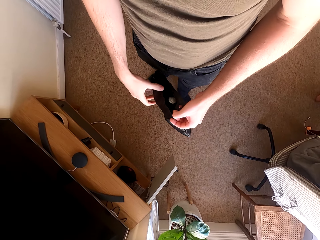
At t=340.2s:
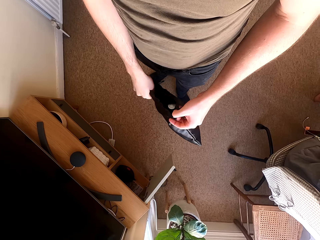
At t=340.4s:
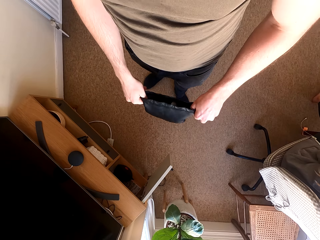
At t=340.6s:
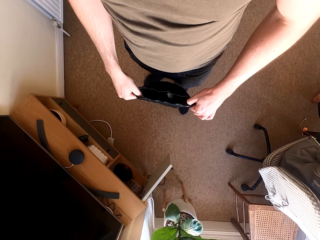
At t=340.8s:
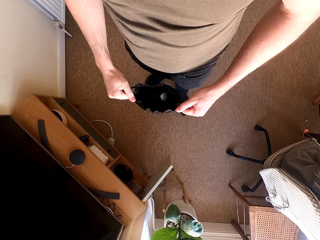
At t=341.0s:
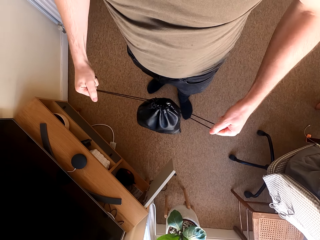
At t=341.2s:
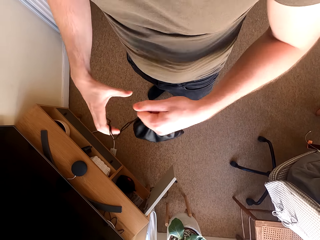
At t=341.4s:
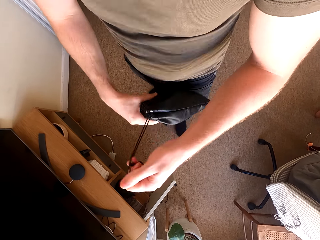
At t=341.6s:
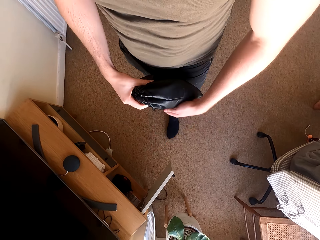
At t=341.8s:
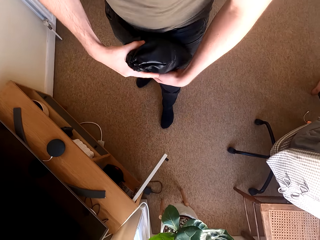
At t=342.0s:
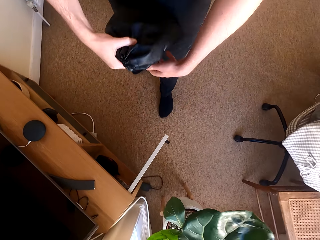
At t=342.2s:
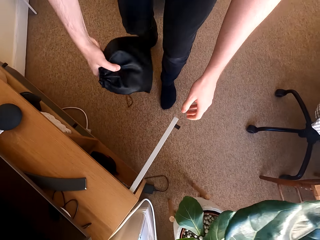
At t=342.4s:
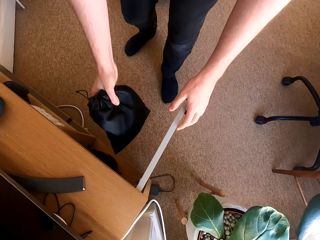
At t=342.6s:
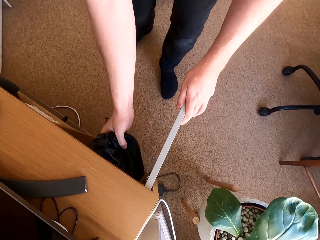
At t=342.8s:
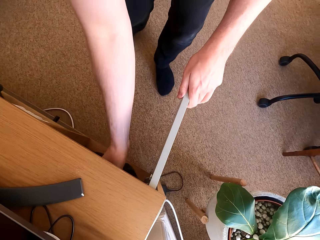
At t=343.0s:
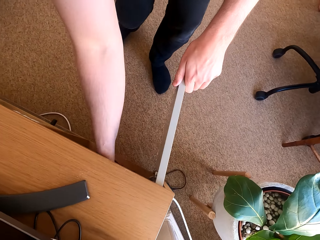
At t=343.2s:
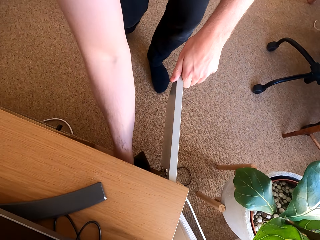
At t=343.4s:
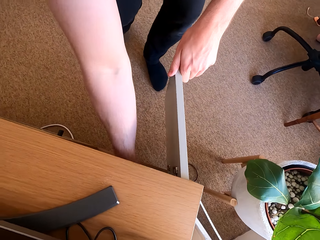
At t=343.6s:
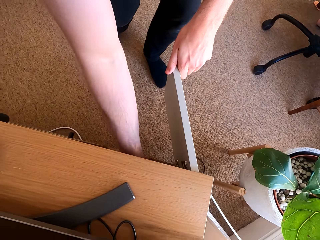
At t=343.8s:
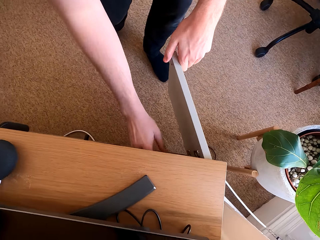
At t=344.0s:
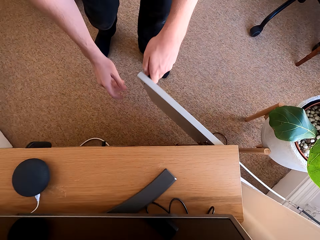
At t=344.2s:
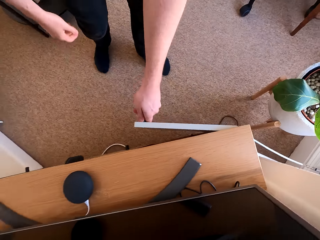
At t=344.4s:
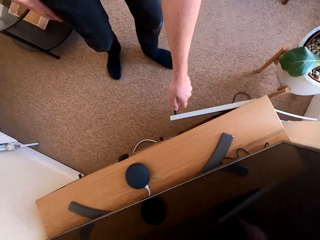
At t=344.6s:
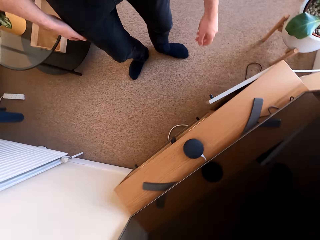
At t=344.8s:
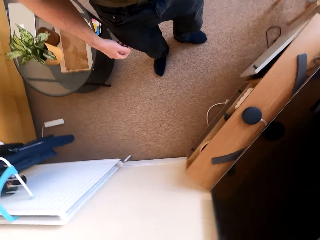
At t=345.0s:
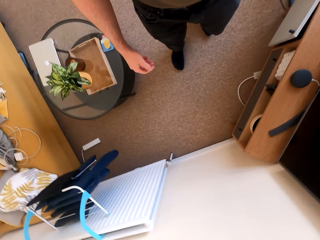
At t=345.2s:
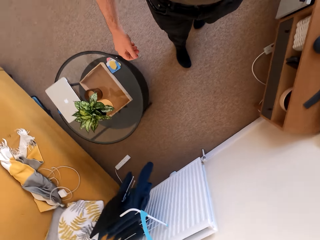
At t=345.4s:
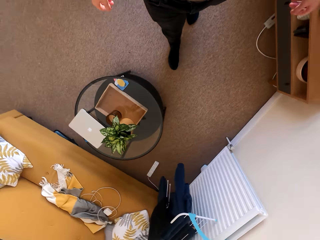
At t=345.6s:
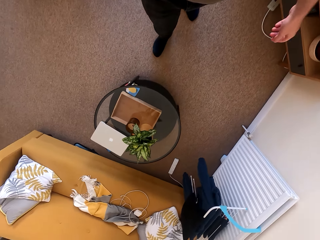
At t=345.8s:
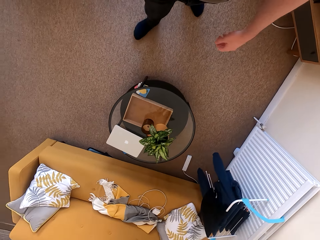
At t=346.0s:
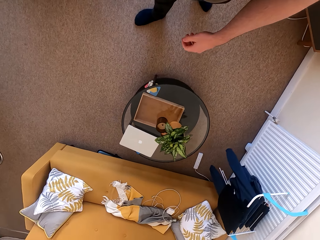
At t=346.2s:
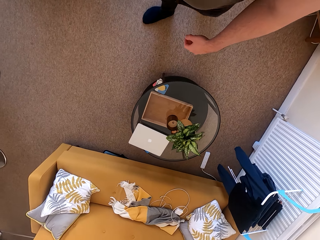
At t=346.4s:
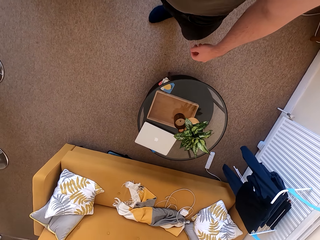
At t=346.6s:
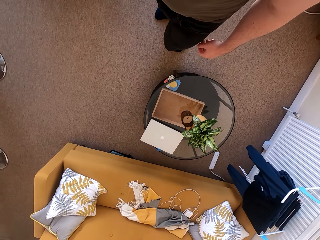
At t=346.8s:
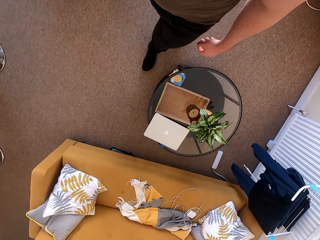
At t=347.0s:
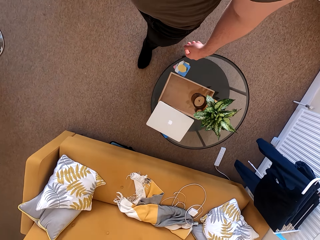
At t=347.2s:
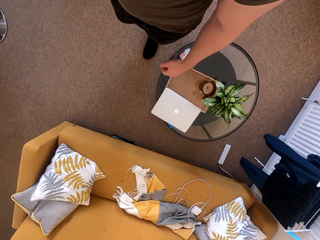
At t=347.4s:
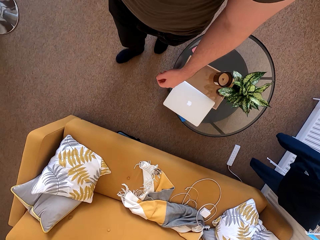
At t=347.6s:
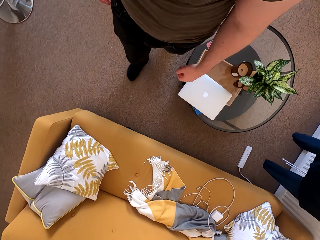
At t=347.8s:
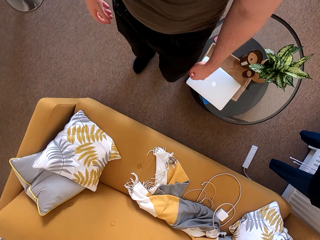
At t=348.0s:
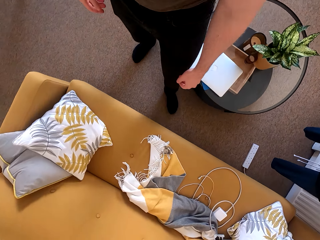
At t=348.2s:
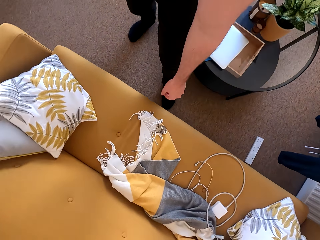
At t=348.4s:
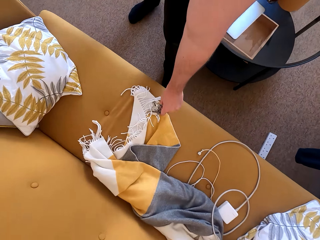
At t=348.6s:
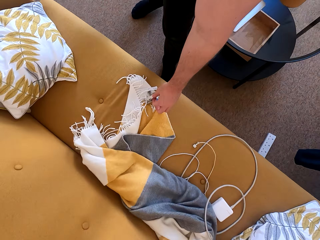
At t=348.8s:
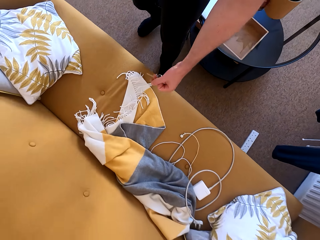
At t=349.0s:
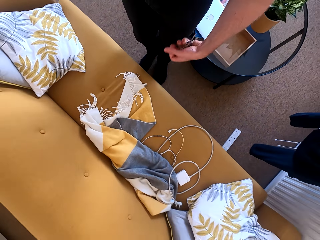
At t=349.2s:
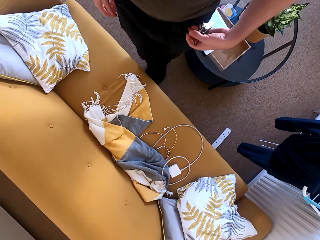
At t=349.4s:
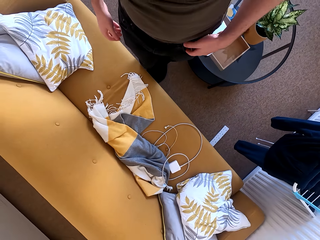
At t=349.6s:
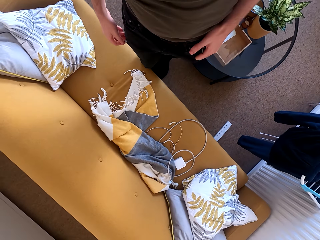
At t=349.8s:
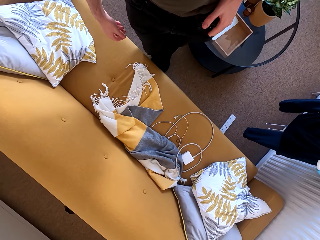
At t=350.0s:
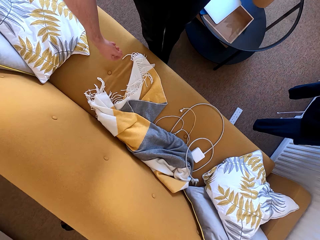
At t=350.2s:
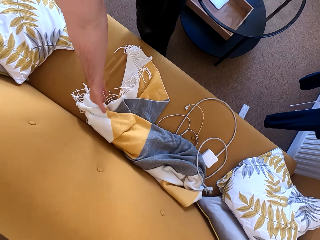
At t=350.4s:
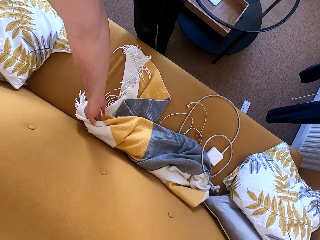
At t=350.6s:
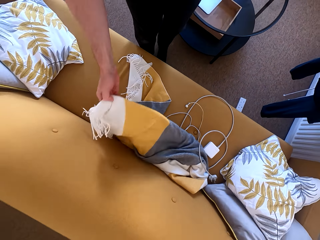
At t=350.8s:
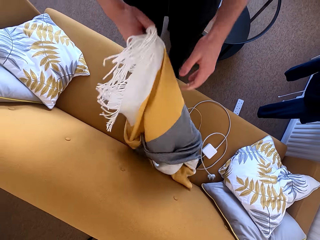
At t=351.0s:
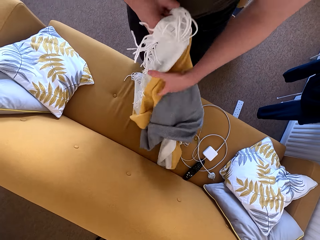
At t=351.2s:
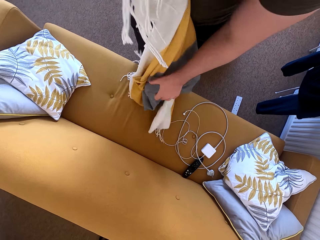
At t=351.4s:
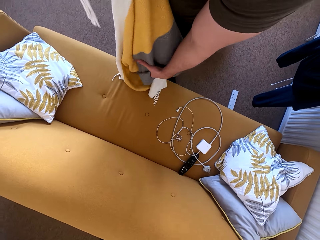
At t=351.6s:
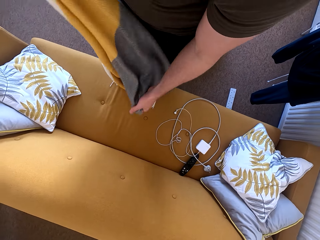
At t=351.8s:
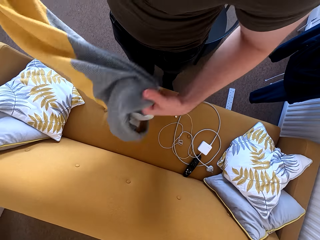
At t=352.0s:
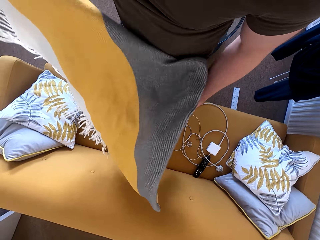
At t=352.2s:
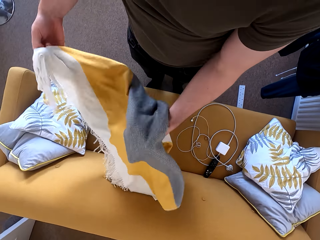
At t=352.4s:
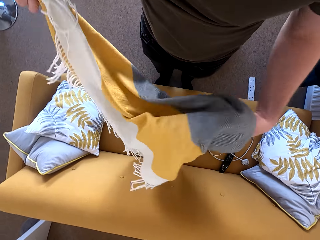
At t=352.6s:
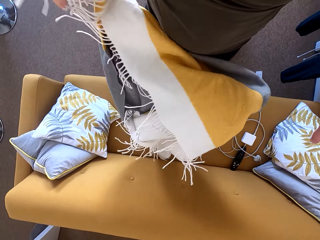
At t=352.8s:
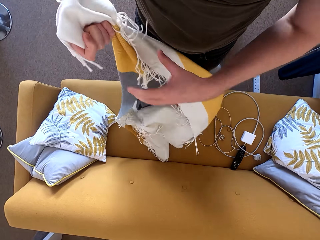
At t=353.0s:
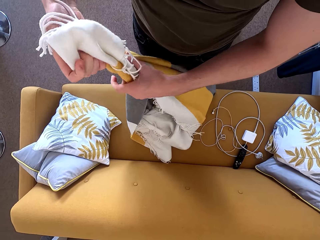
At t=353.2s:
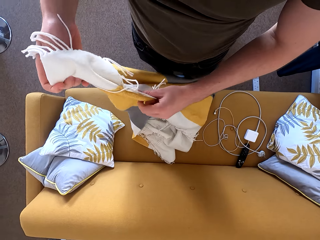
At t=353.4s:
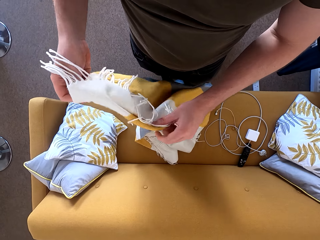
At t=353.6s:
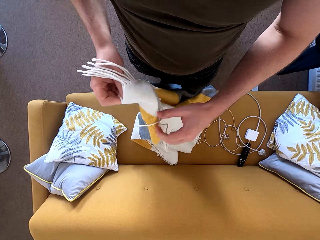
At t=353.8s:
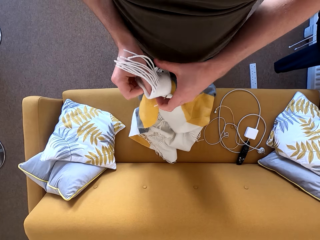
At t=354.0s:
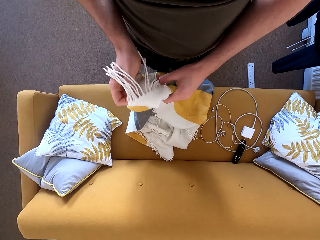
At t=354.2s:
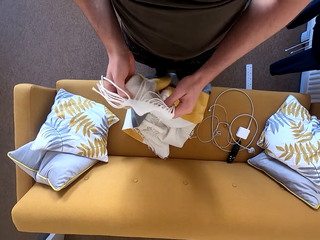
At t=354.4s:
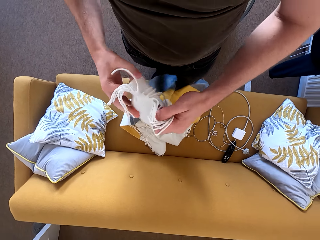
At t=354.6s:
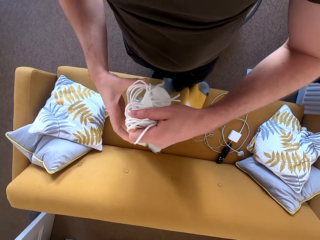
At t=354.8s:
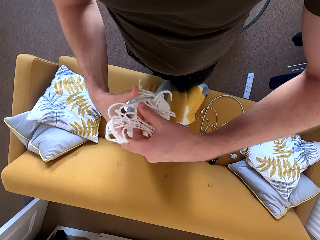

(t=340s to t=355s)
The camera wearer closes the pouch. They place a hand on the cabinet door. They place the pouch in the cabinet and close the cabinet door. They walk around the kitchen to the chair. They pick up keys from the seat and pocket the keys. They pick up a shawl from the seat. They move the shawl on the hand.

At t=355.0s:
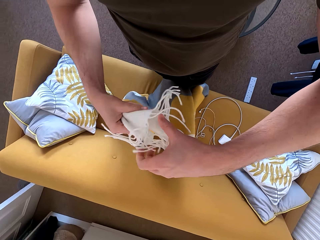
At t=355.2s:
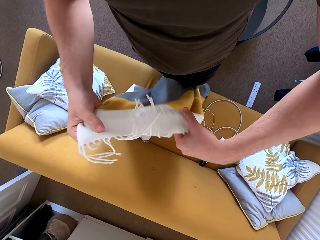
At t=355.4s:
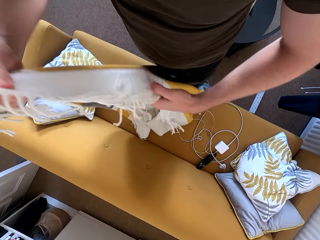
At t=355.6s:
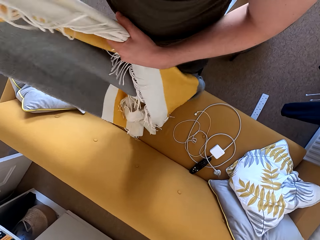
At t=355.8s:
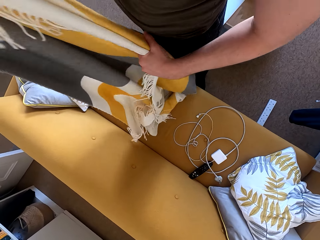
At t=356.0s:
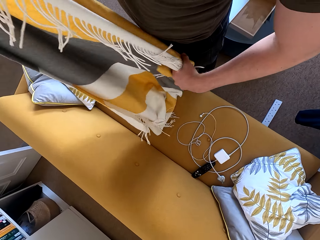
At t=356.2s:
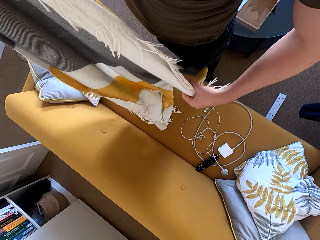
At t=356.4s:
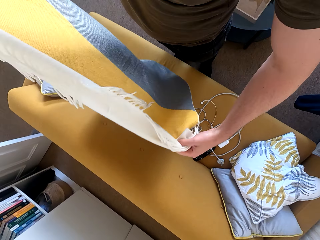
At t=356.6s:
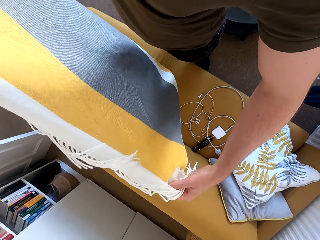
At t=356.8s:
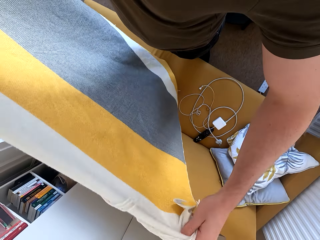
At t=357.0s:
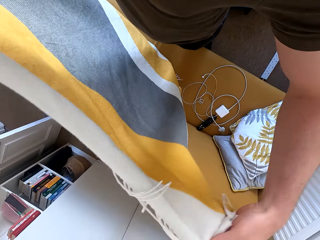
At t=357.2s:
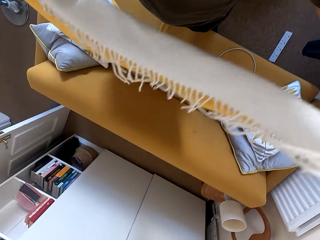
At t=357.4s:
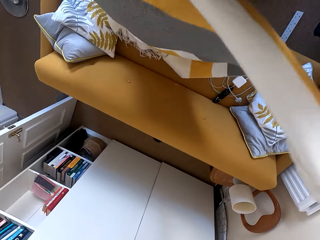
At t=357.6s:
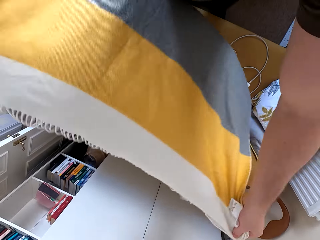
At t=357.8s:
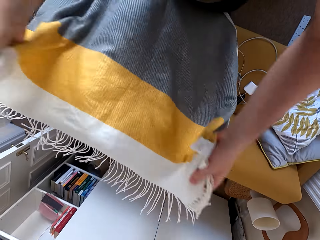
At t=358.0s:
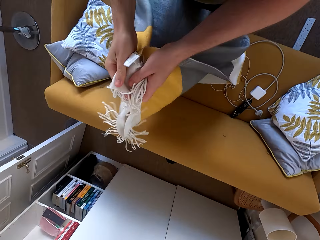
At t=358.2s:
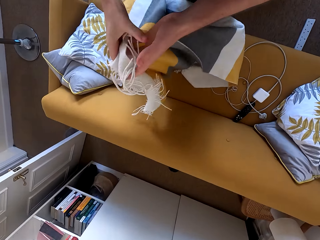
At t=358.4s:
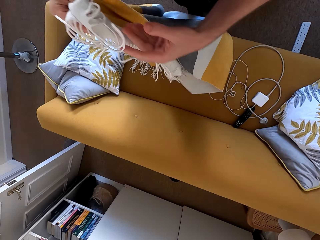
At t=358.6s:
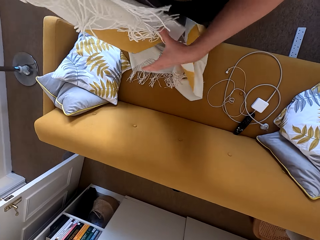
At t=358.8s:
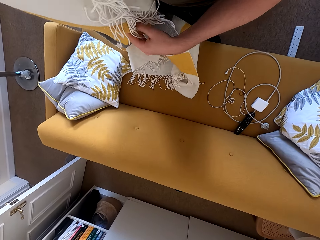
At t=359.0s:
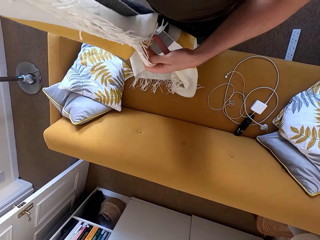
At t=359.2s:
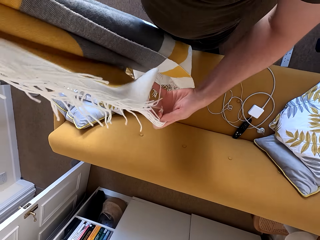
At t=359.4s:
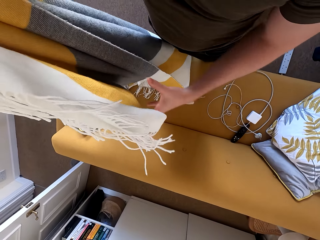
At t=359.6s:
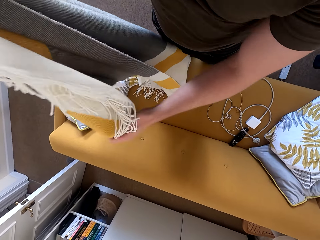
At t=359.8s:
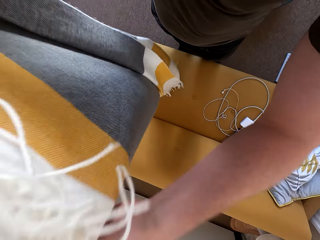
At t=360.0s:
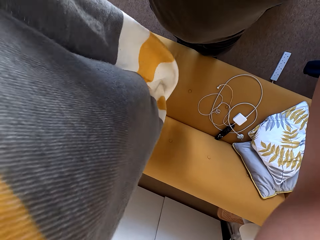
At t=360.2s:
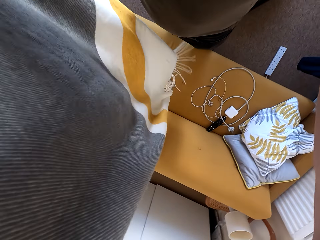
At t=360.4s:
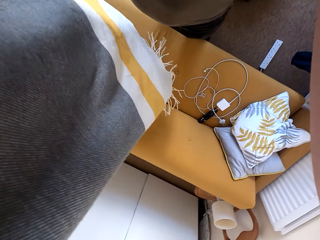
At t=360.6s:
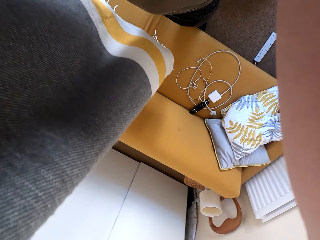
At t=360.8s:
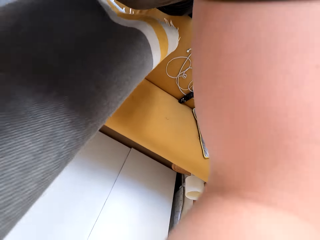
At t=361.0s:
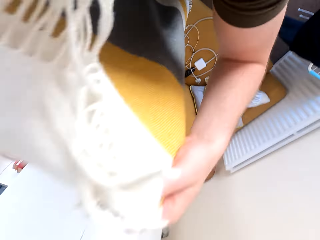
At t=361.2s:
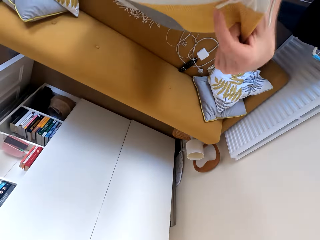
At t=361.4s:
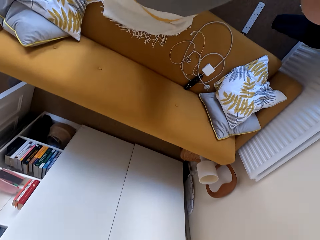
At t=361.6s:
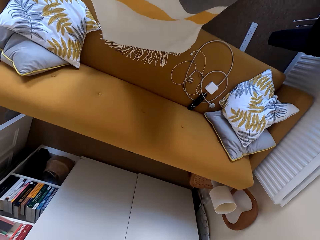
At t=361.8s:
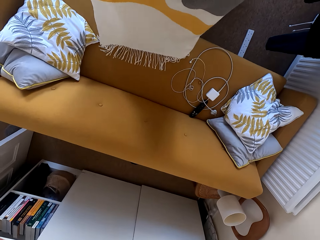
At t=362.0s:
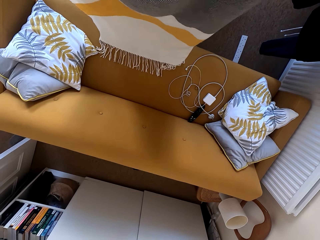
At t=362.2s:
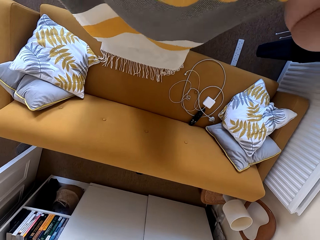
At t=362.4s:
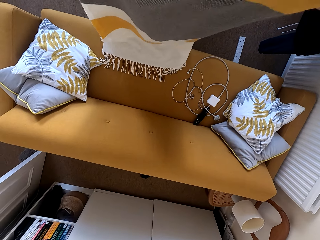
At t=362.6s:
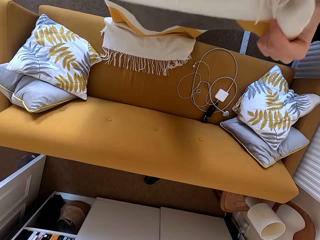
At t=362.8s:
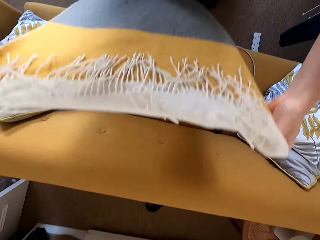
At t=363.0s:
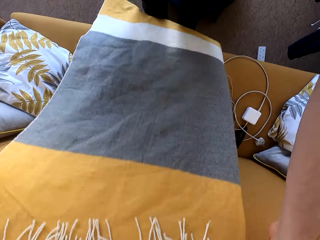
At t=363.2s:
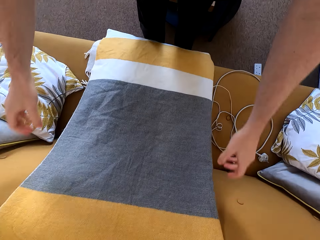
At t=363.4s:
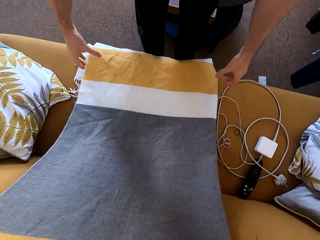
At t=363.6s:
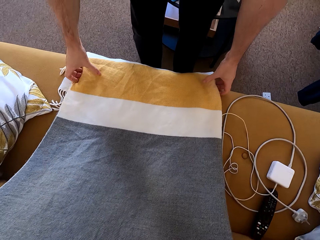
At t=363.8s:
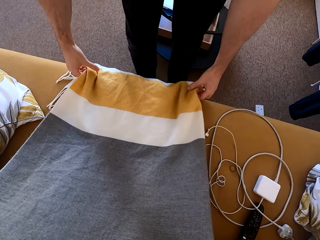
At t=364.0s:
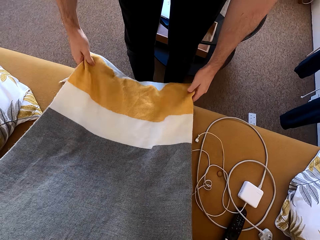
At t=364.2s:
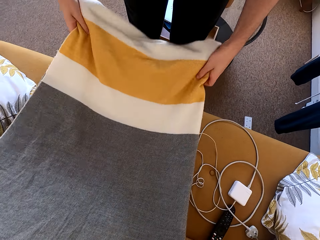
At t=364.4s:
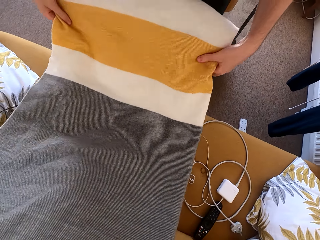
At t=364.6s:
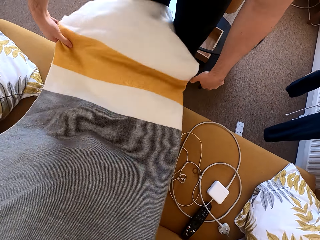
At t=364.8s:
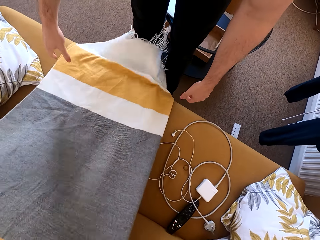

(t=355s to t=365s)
The camera wearer stretches the fabric. They fold the fabric. They lift the fabric and put the fabric on the chair.
